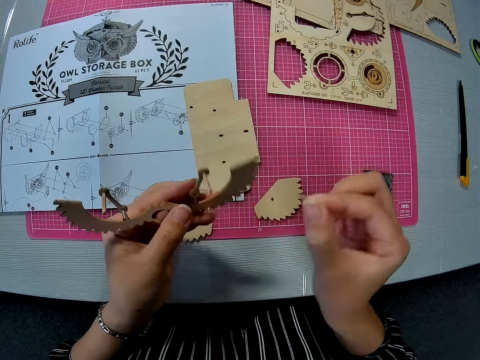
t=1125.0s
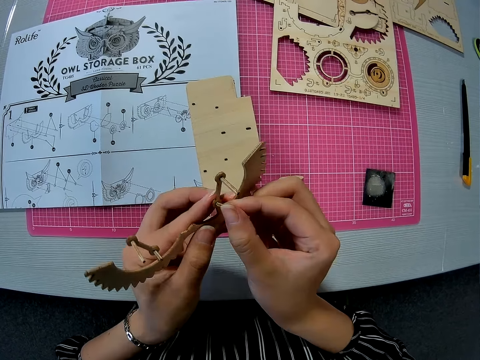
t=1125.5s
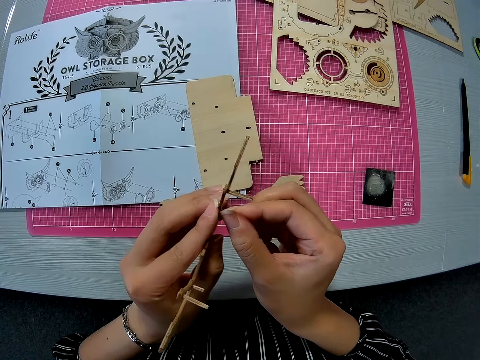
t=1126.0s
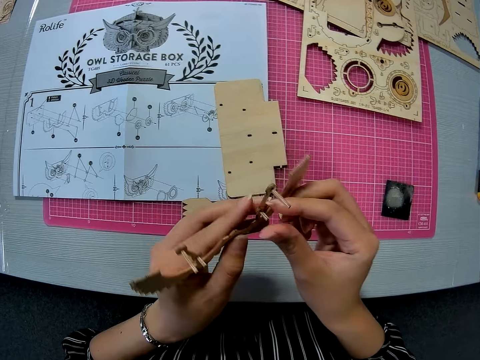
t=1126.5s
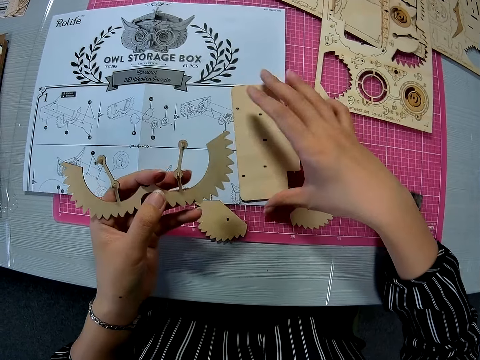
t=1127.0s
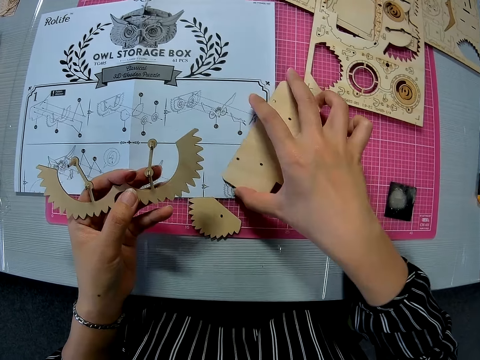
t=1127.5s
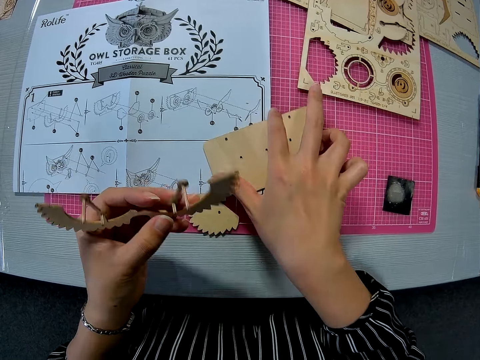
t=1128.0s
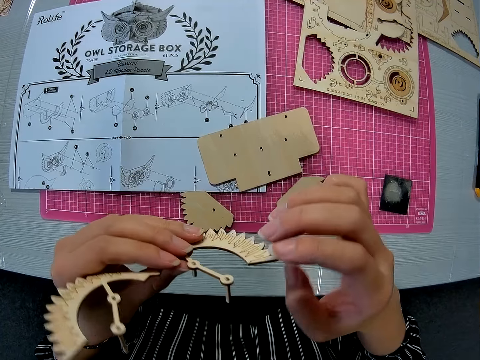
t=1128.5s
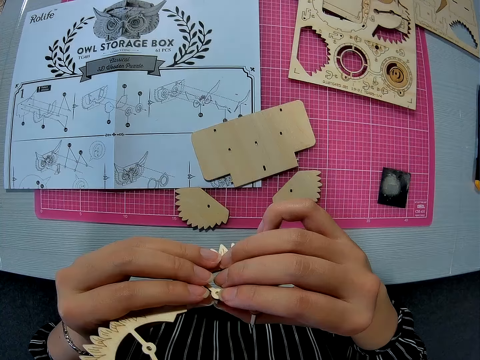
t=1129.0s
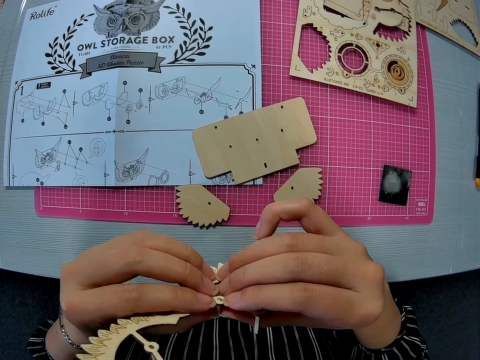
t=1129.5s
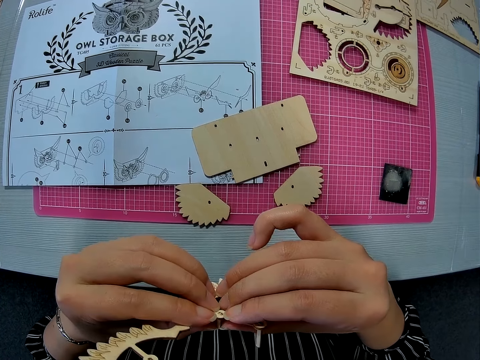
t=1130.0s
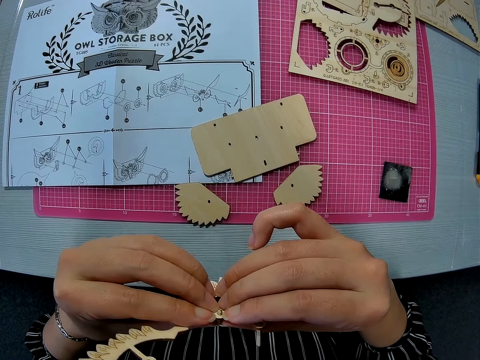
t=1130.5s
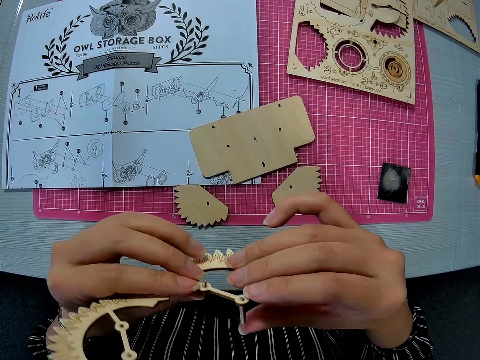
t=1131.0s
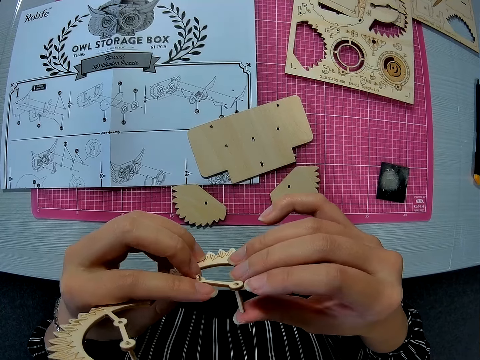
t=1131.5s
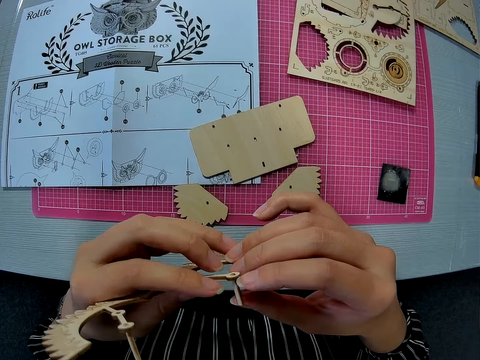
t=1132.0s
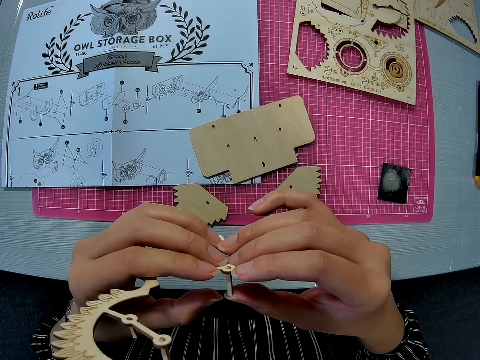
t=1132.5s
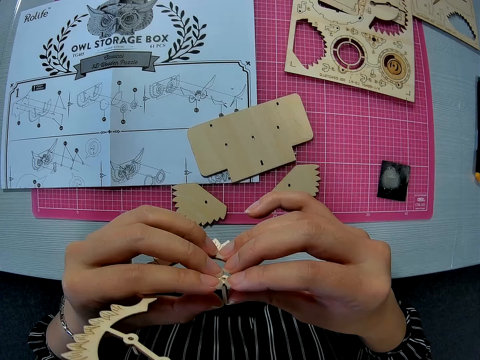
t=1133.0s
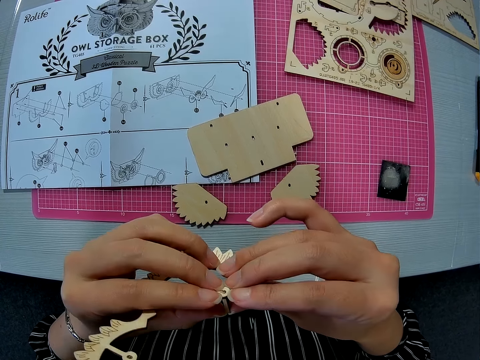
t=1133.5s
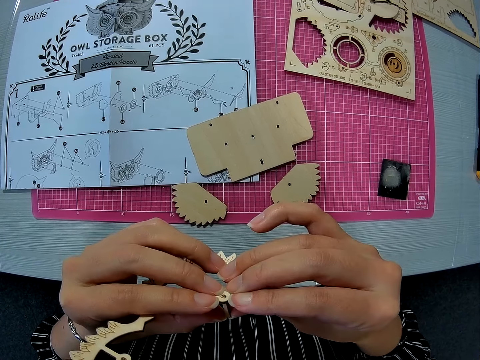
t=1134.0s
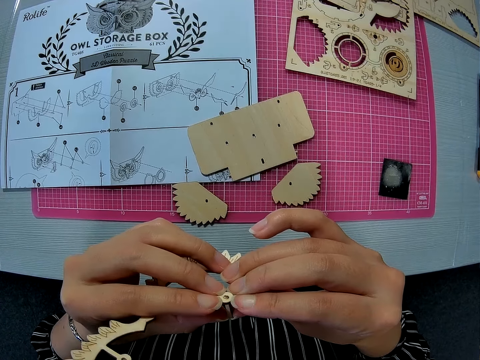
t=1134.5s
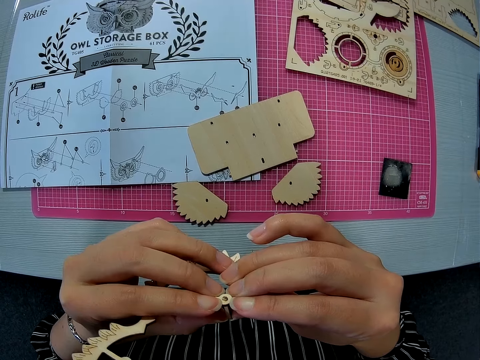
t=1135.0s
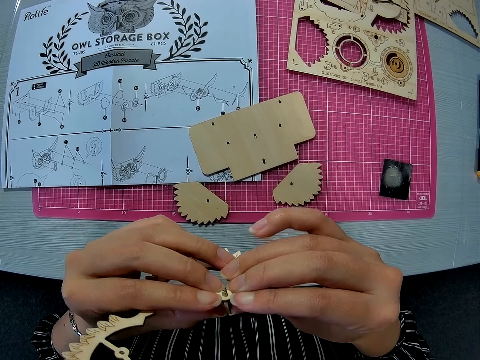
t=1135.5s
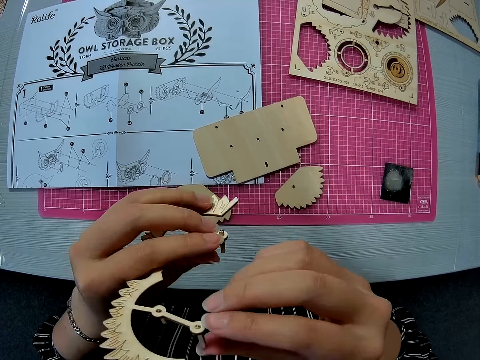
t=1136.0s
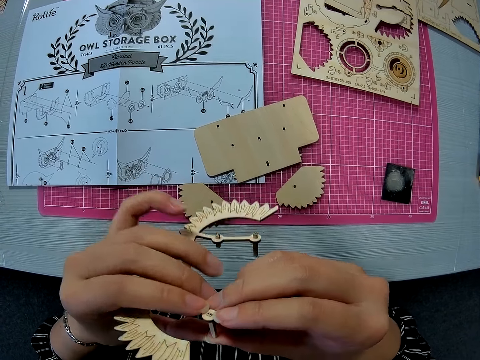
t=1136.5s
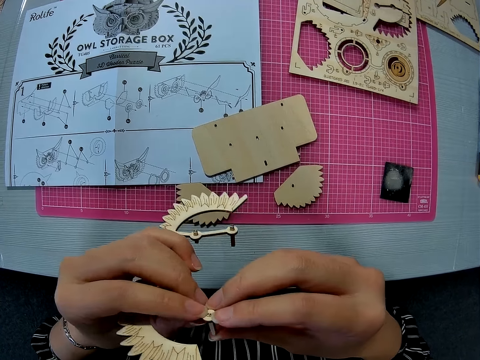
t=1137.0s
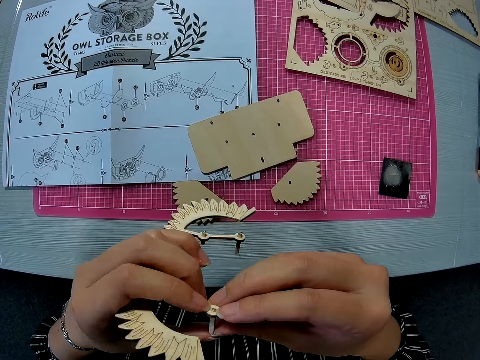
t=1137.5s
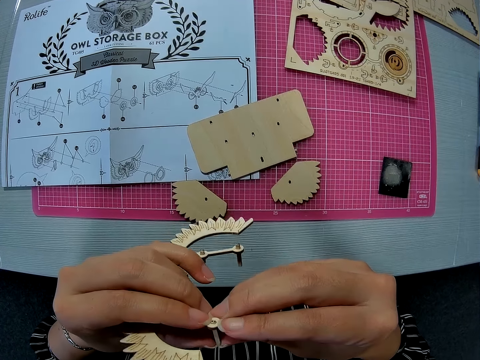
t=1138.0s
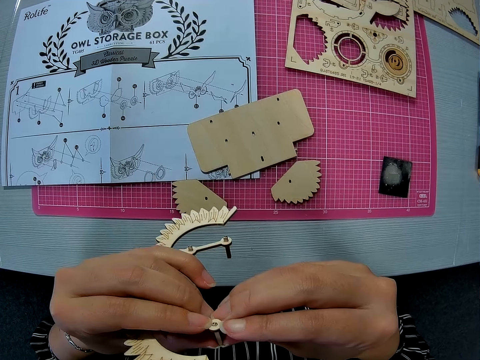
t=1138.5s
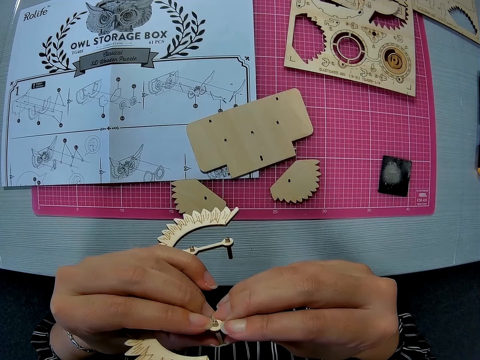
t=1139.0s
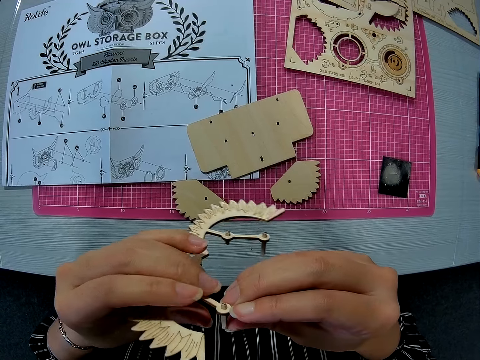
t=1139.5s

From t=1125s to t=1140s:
The camera wearer inserts the wooden peg on the other side of the carved piece. She screws back part of the crafting material. She adjusts the other wooden piece on the paper instruction sheet with her right hand. She rotates another crafting material from the cutting mat. She pushes in the pegs on the carved piece with both hands. She unscrews another crafting material. She adjusts the screws of the crafting material.

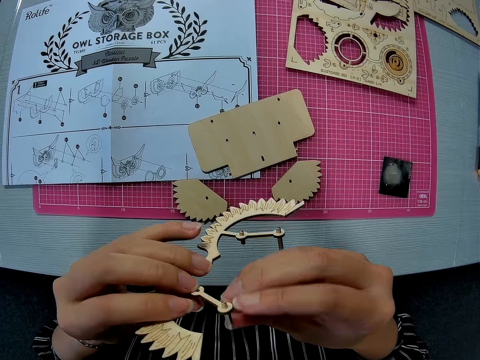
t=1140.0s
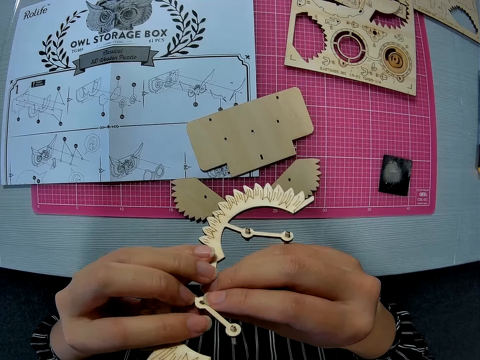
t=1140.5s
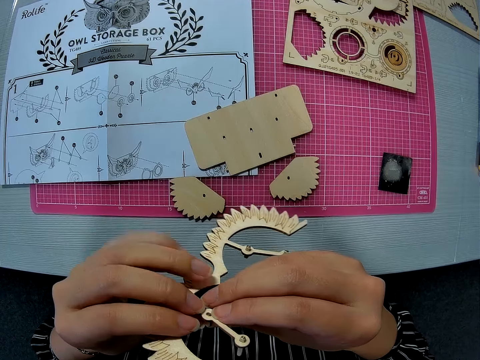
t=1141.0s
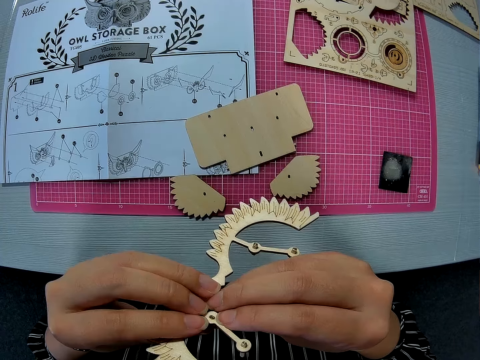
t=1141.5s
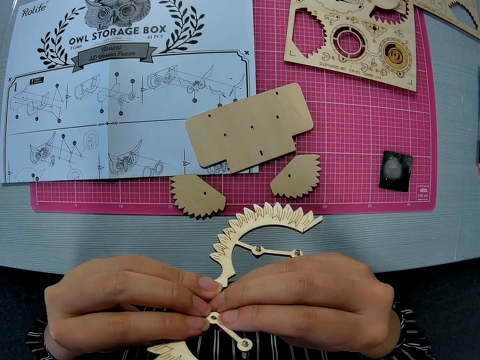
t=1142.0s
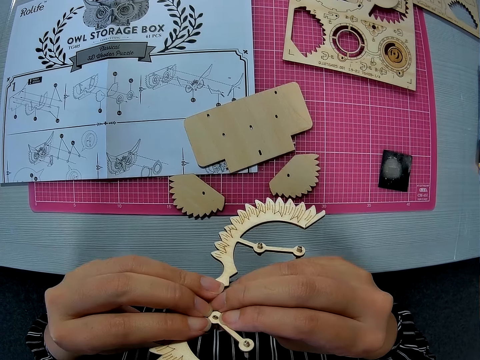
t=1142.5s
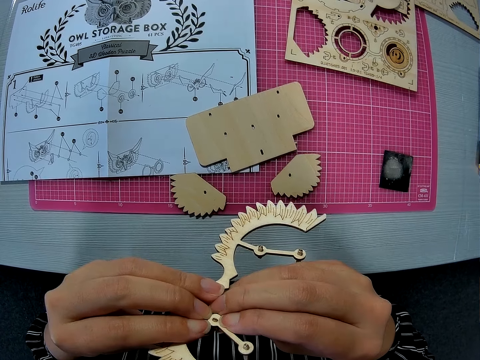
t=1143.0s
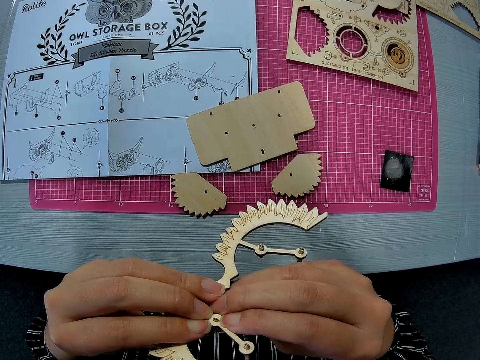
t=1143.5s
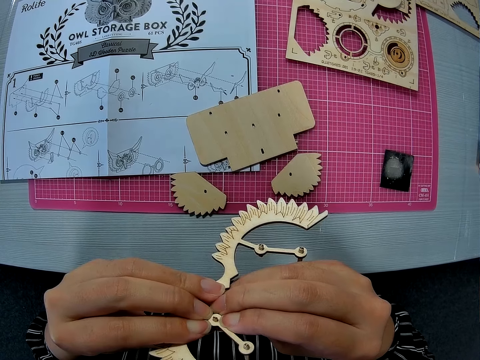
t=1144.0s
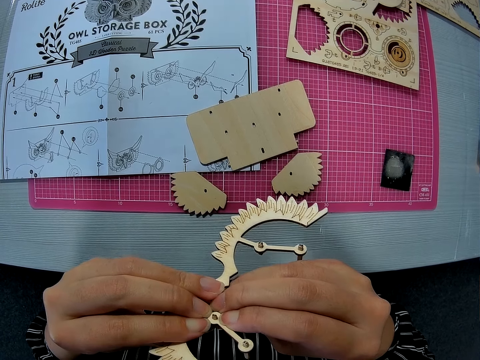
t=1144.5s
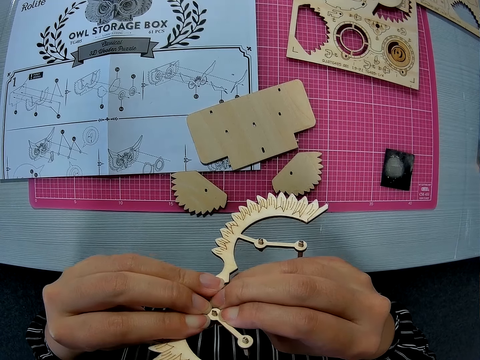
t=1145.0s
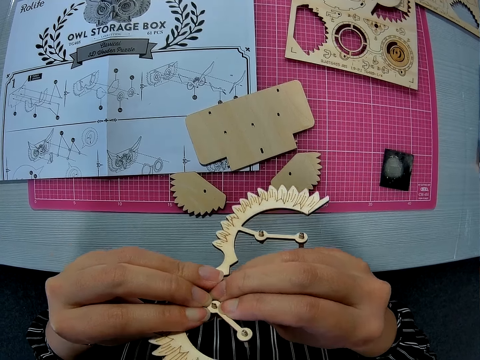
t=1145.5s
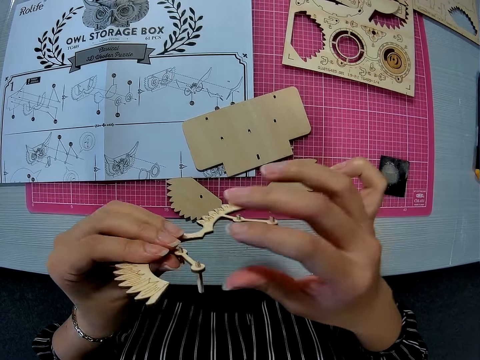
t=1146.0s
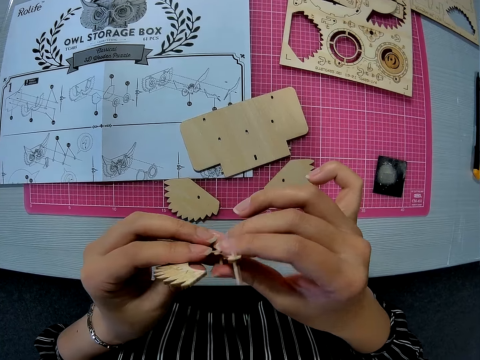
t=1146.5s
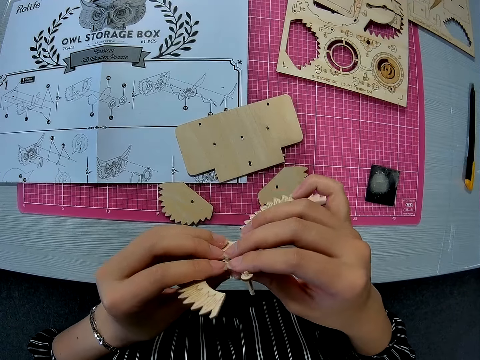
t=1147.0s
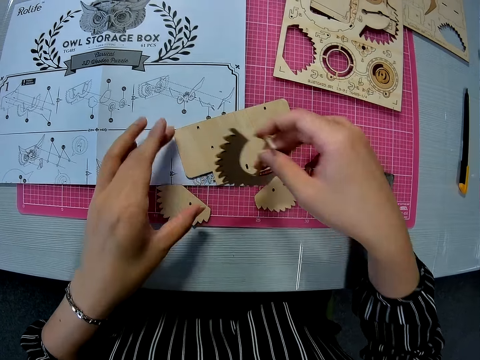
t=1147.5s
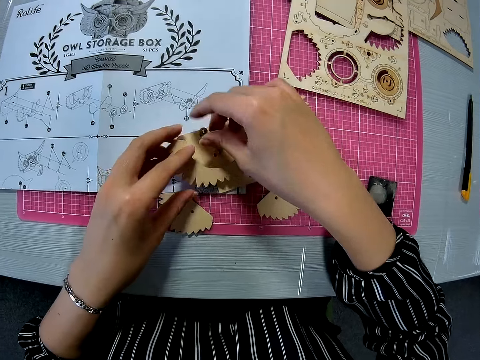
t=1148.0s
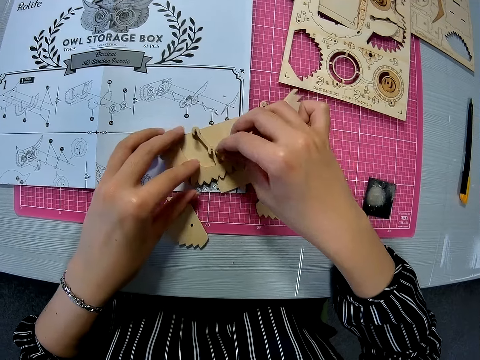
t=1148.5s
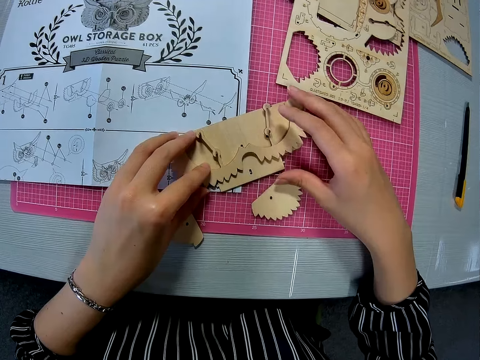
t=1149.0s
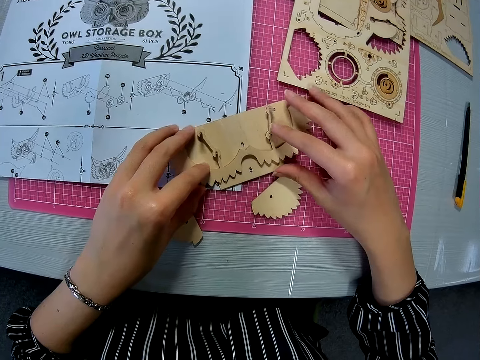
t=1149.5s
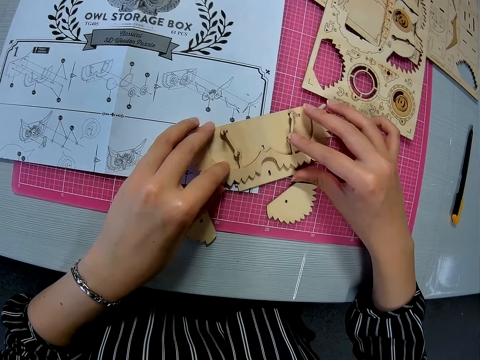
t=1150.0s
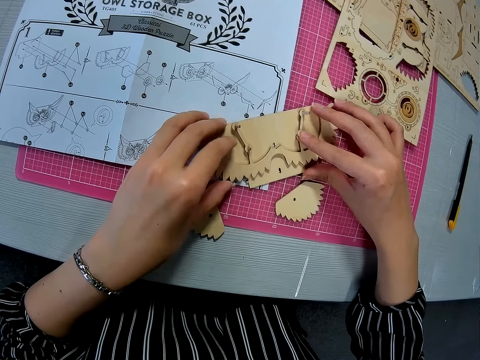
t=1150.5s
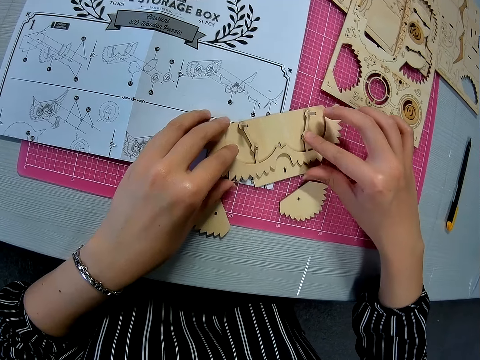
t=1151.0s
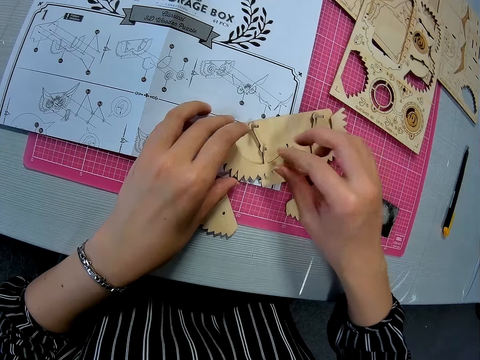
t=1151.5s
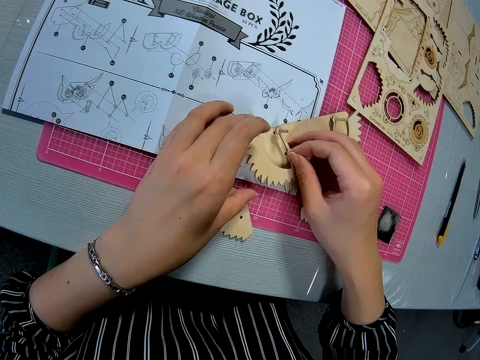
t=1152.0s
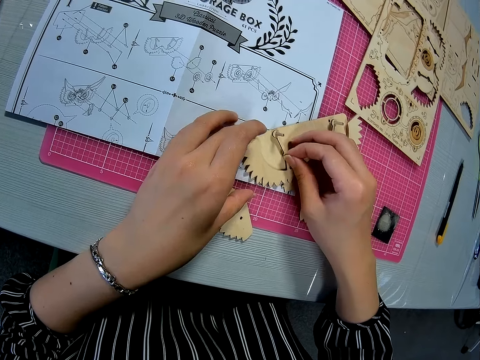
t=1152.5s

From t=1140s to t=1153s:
The camera wearer places the carved piece on the other piece.
